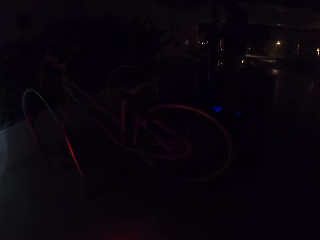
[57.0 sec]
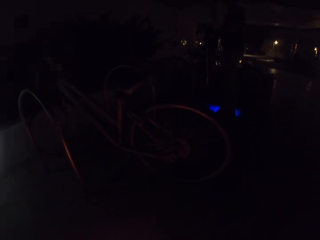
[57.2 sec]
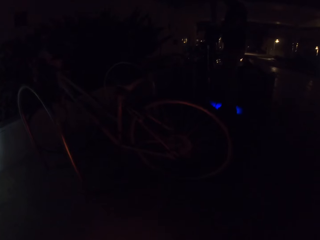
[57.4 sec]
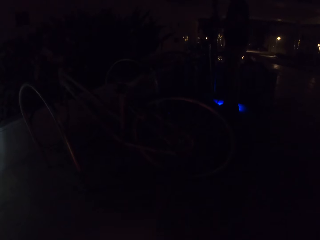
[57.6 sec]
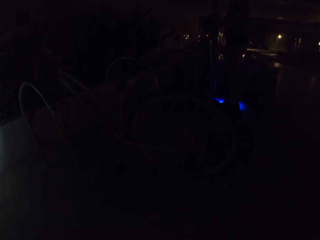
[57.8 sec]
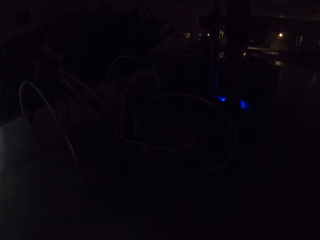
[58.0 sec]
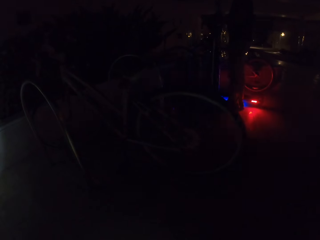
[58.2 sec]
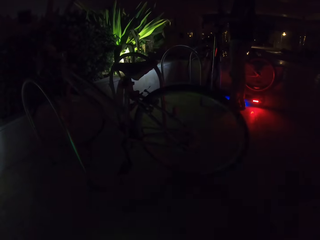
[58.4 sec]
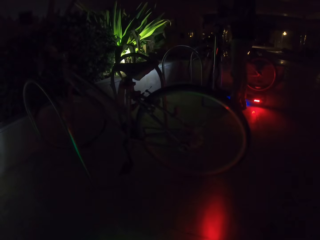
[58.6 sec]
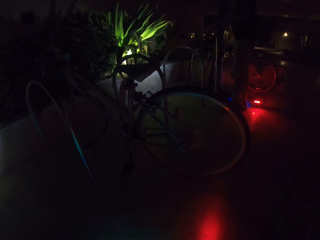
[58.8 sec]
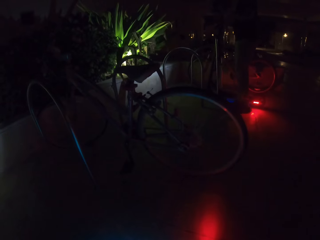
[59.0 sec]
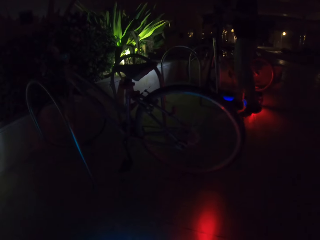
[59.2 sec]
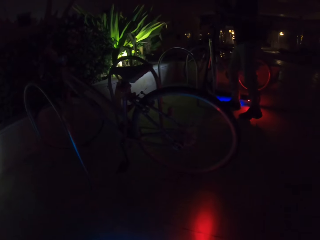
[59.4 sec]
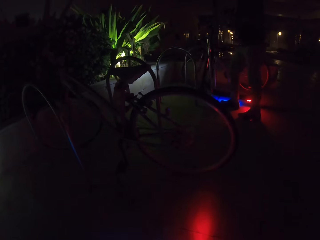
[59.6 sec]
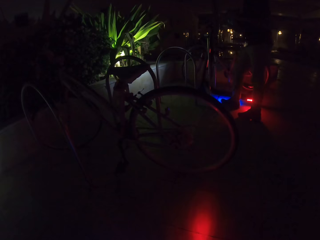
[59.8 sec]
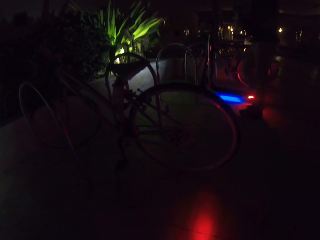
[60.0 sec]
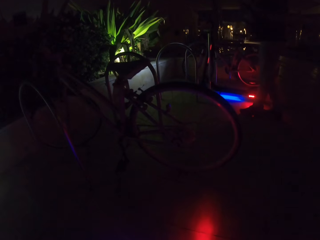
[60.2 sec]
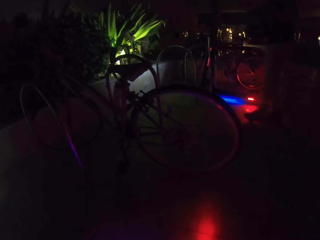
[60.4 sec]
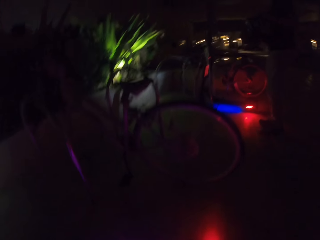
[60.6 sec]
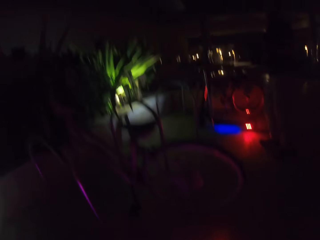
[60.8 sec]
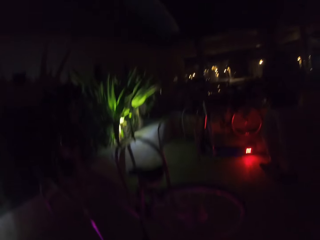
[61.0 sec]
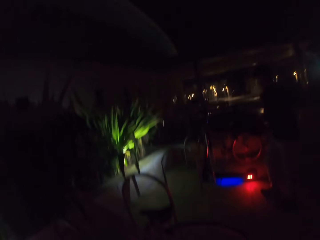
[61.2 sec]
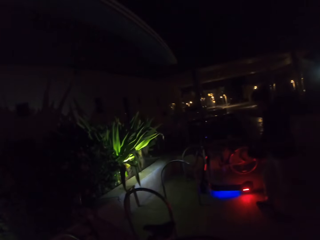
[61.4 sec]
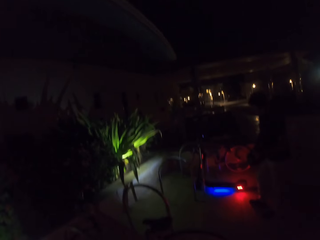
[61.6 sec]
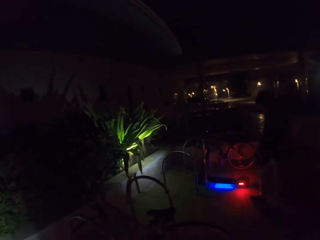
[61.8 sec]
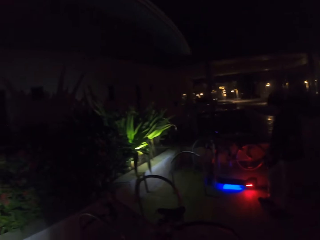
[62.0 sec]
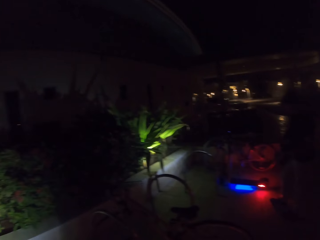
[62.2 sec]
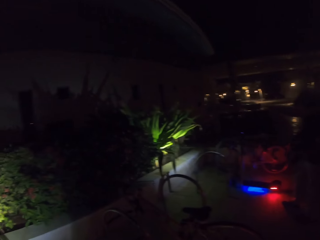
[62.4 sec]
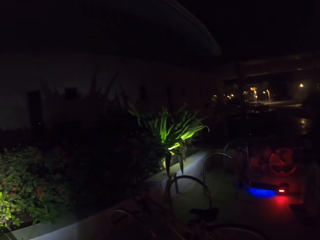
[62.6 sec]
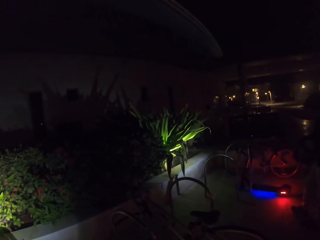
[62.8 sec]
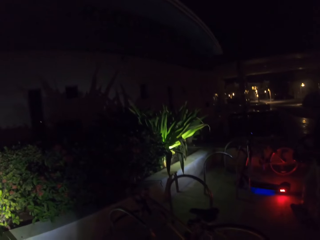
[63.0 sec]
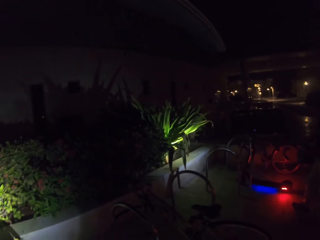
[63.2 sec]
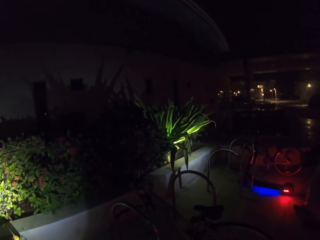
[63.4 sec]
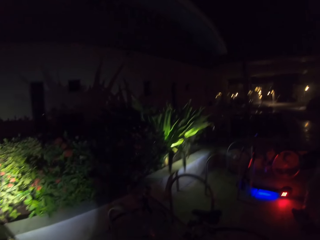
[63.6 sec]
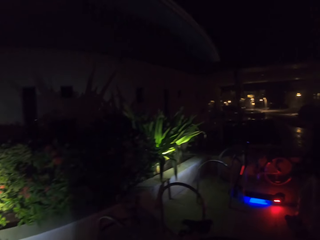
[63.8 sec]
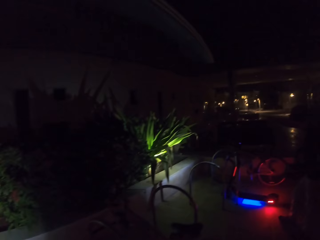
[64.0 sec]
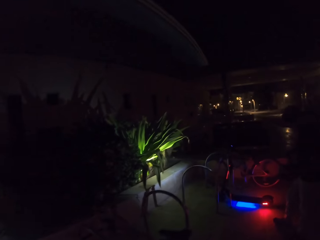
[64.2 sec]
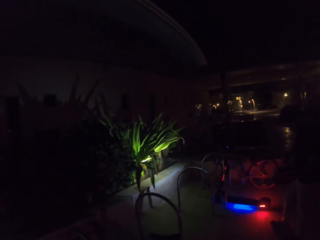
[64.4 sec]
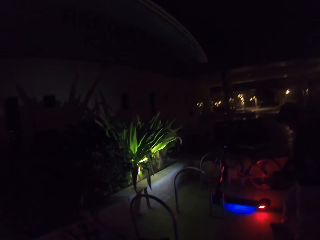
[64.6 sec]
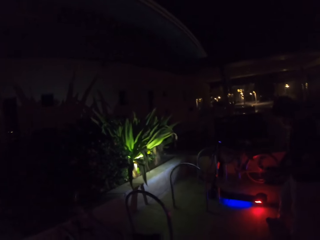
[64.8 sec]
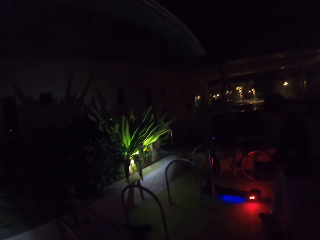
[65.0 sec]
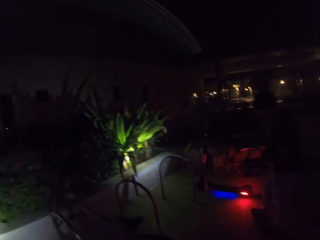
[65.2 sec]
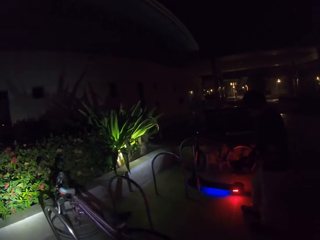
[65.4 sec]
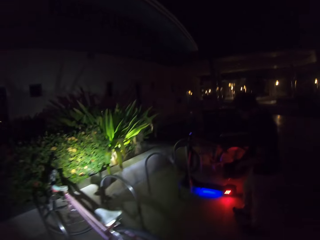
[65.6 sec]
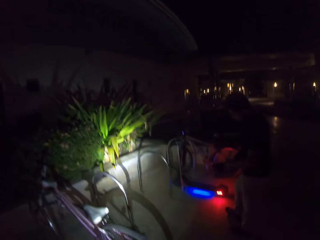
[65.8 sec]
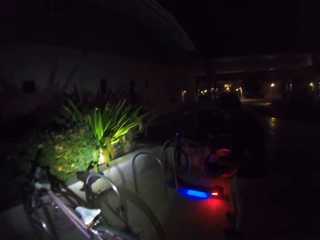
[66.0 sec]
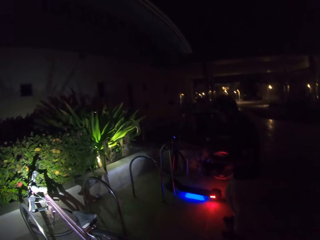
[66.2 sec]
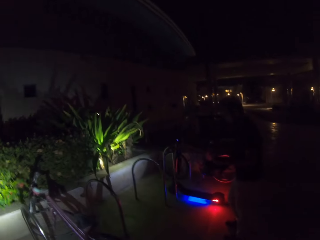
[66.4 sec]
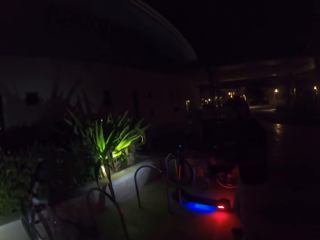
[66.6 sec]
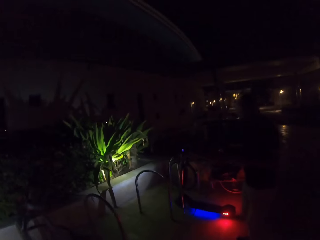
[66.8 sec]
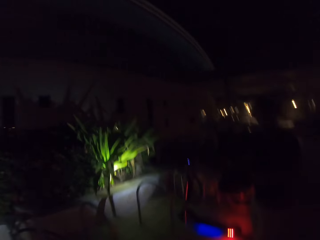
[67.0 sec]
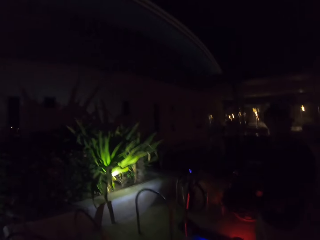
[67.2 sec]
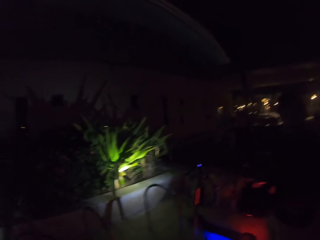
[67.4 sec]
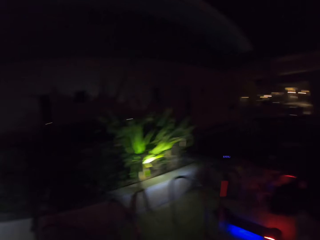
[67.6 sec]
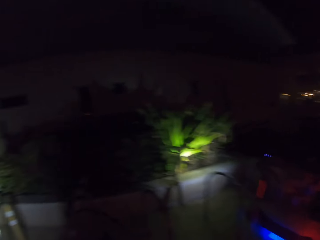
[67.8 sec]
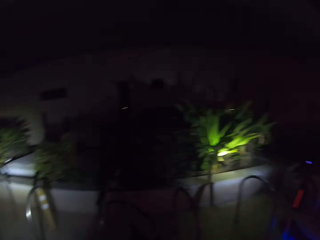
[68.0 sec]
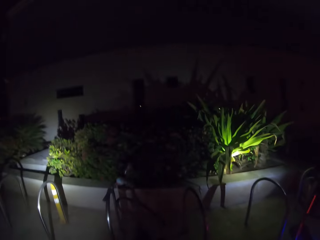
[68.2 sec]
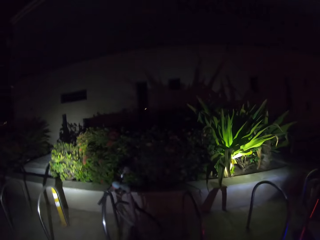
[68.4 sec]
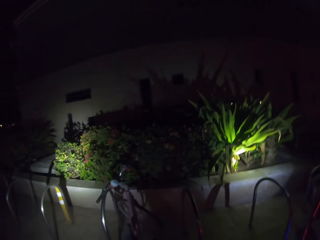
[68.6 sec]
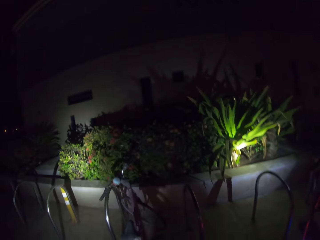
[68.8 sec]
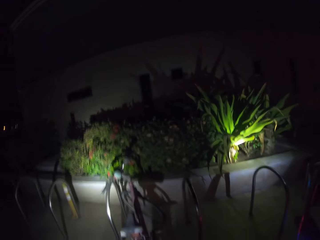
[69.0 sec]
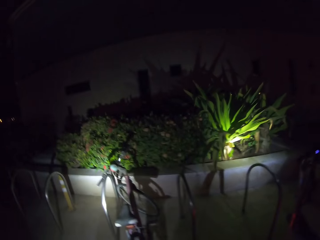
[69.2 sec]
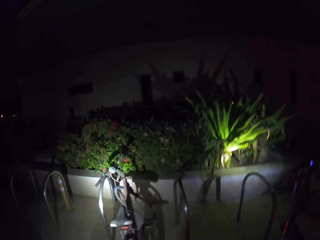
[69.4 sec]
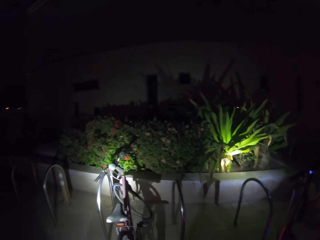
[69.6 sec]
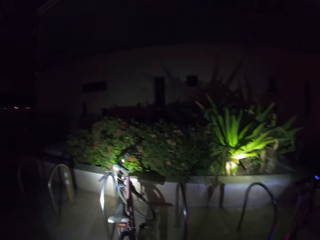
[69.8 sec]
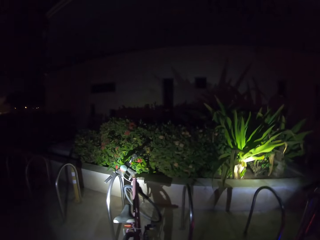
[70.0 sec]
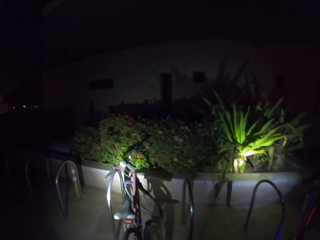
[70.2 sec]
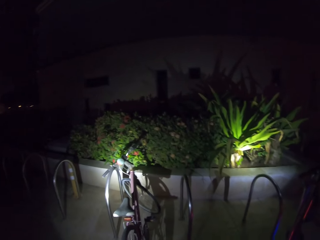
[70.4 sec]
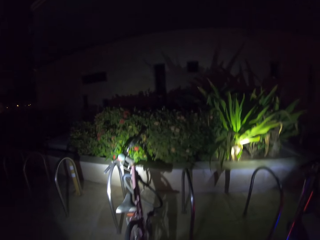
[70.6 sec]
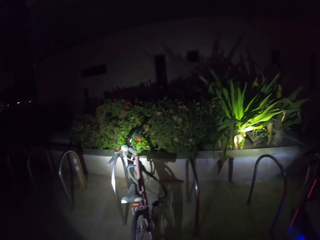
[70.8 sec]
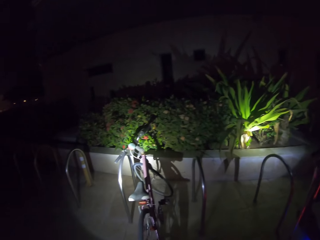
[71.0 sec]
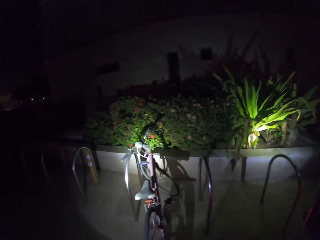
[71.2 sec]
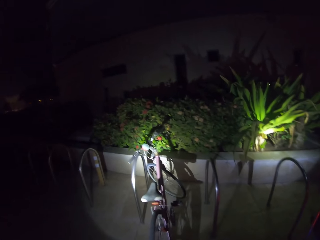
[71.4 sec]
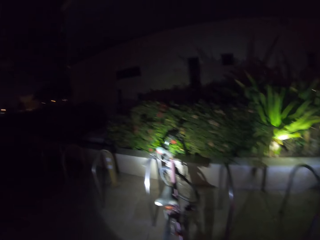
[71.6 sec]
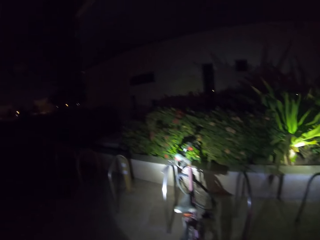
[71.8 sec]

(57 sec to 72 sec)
A man holds a scooter. The man holds a helmet. The camera wearer looks around a parking lot.

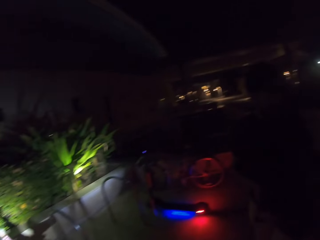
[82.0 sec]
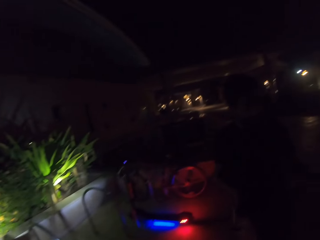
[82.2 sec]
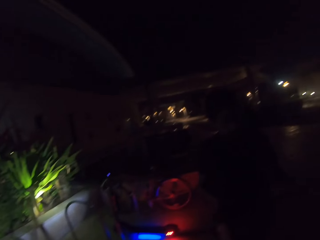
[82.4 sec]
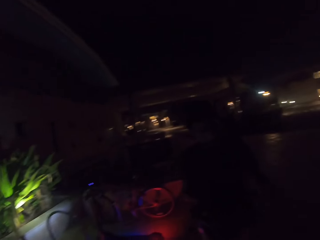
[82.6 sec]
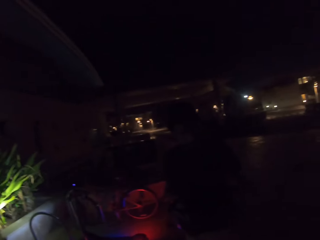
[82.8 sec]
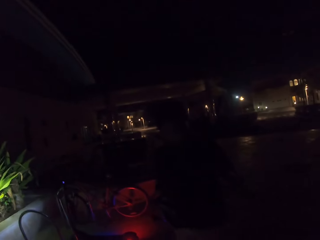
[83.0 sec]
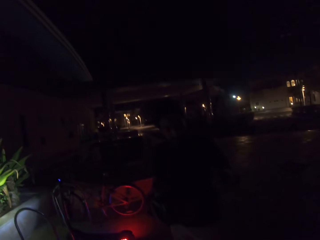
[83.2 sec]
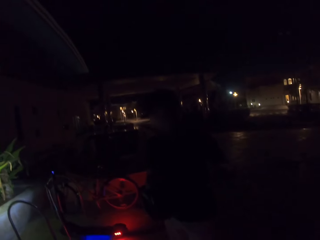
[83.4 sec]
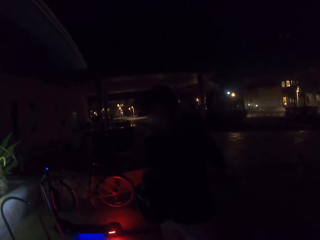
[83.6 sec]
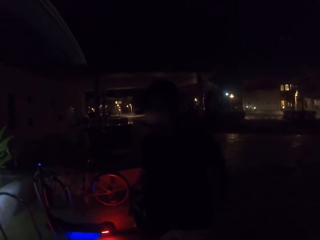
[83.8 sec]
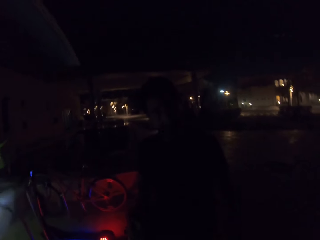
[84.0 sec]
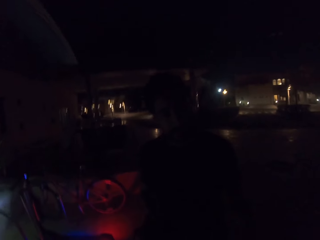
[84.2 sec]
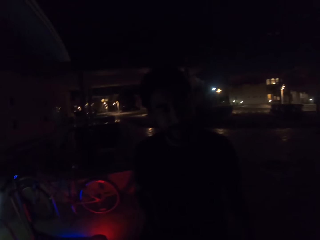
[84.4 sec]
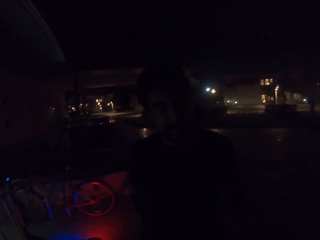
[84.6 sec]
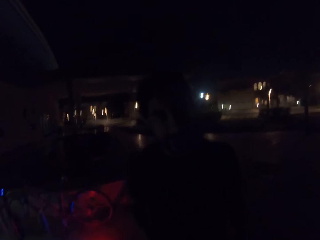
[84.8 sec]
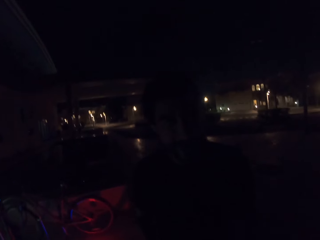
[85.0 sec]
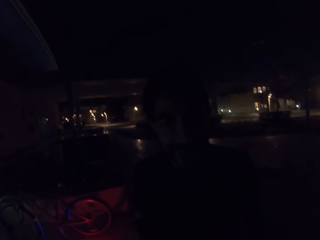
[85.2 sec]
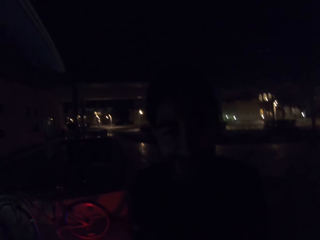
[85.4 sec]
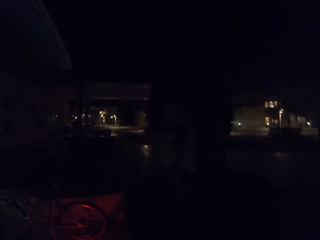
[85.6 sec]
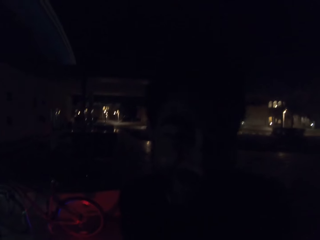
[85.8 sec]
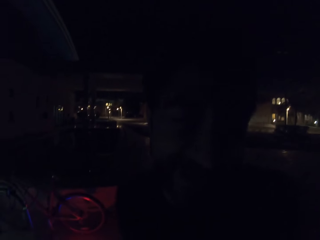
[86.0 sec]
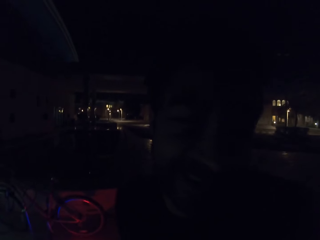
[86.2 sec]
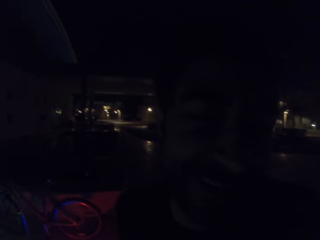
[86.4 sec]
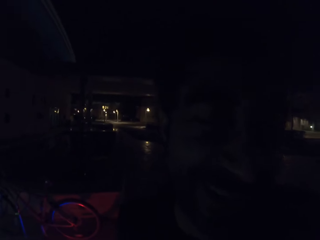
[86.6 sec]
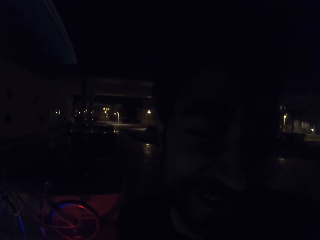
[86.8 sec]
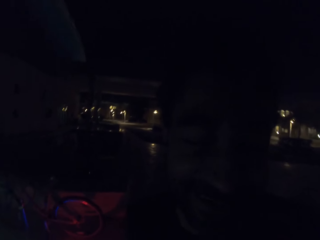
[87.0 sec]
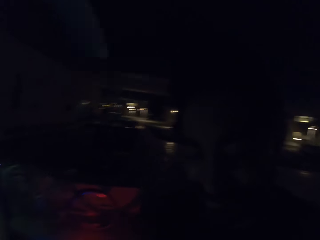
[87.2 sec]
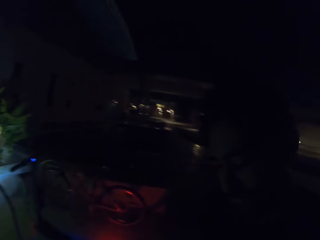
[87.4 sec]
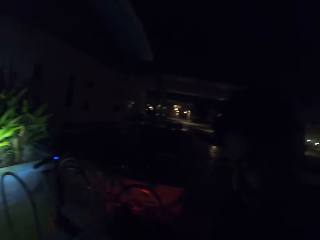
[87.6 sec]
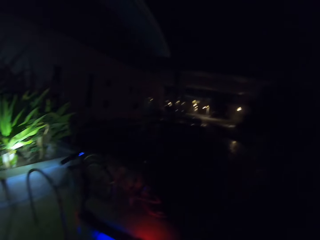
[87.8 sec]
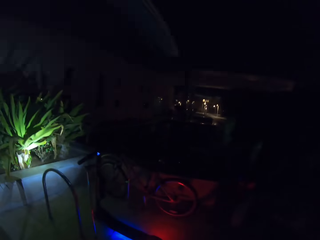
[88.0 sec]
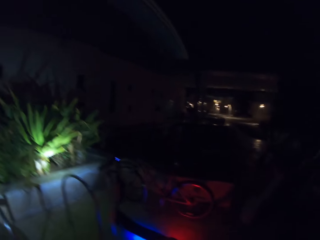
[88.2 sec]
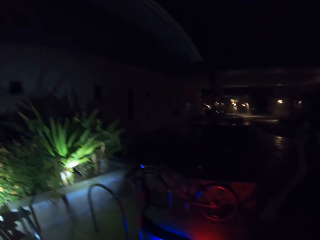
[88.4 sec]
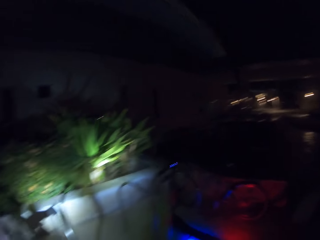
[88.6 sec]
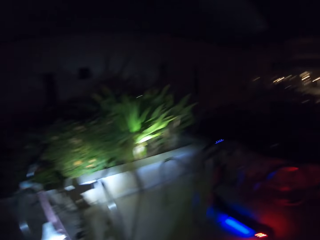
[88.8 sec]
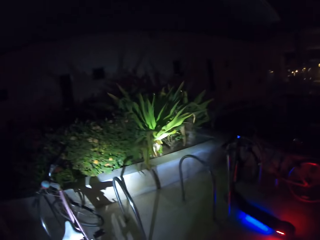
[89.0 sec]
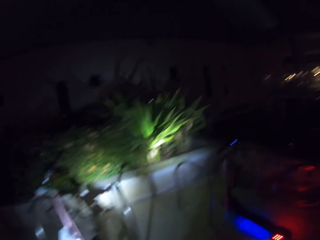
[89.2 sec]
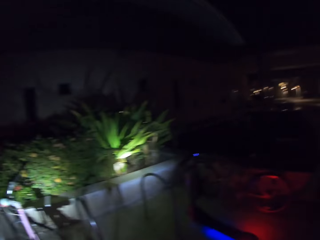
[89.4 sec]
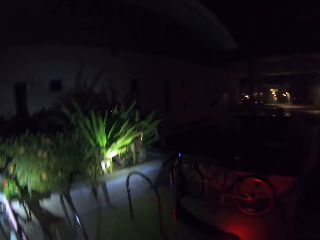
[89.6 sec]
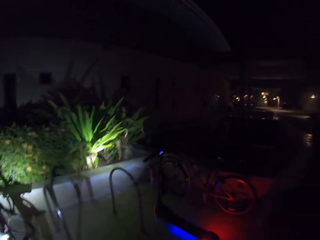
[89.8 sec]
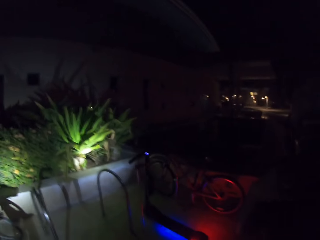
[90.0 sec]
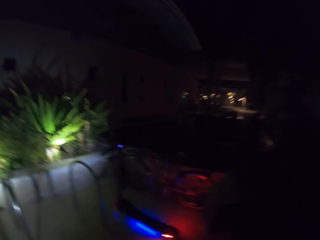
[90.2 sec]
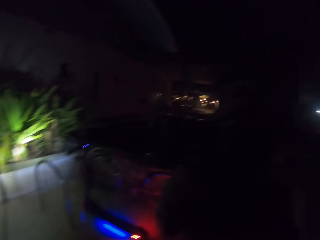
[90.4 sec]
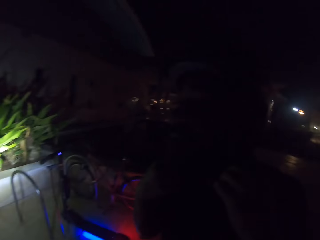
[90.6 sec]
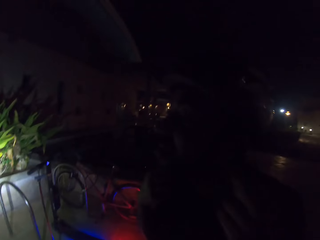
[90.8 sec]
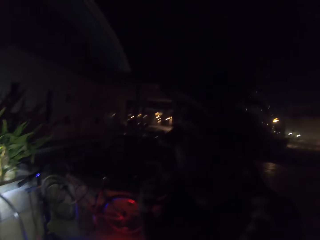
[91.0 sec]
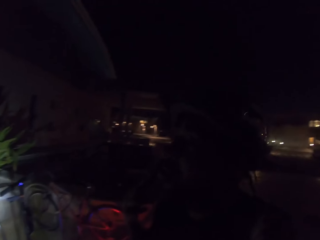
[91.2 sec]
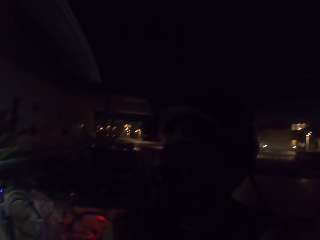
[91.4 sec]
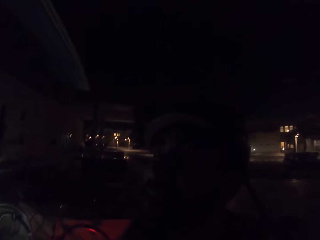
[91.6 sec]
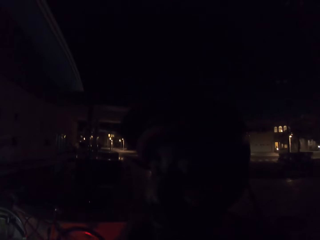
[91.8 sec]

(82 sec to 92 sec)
The camera wearer looks at a man. The man wears a helmet.
